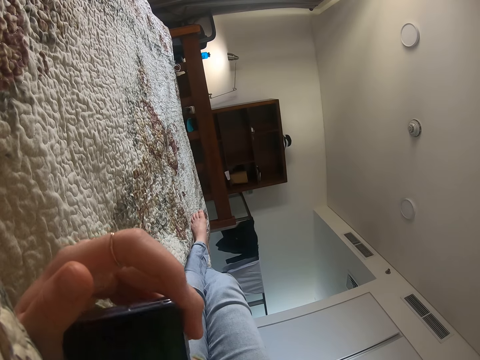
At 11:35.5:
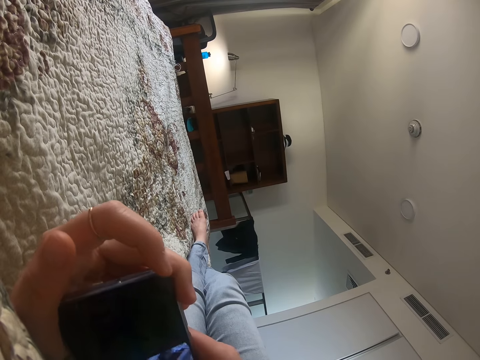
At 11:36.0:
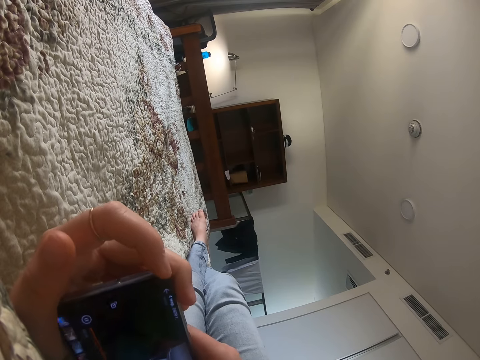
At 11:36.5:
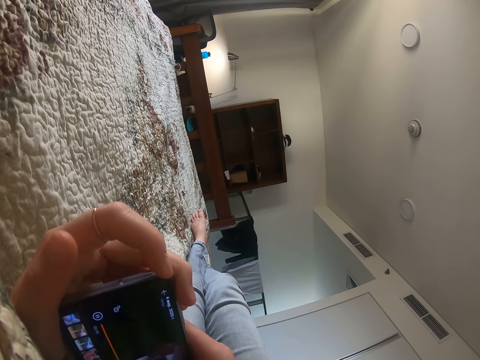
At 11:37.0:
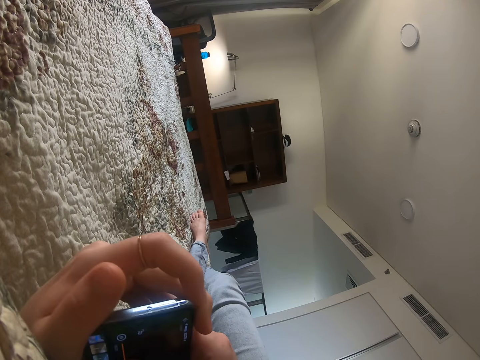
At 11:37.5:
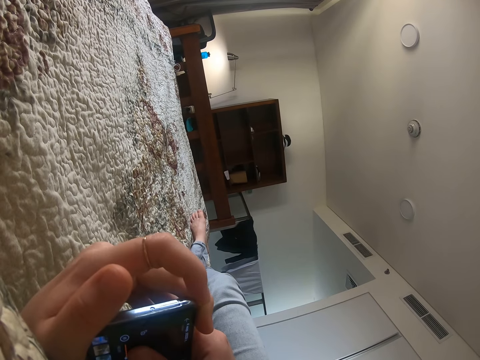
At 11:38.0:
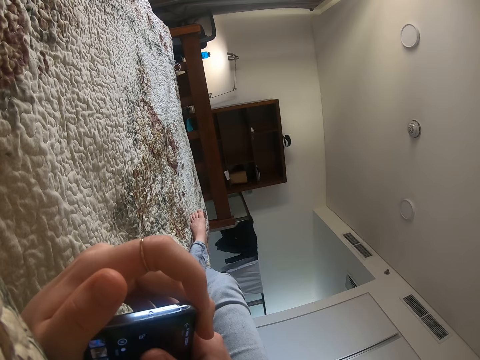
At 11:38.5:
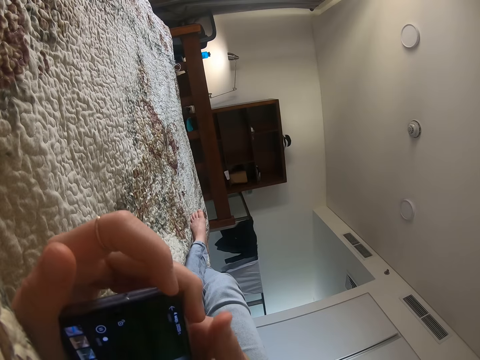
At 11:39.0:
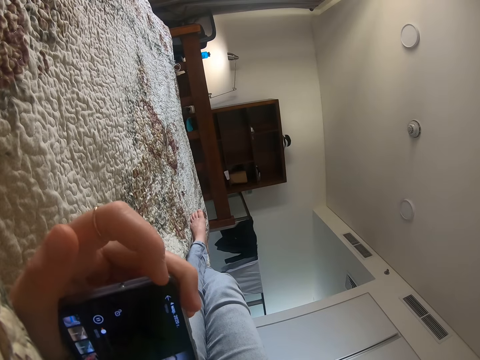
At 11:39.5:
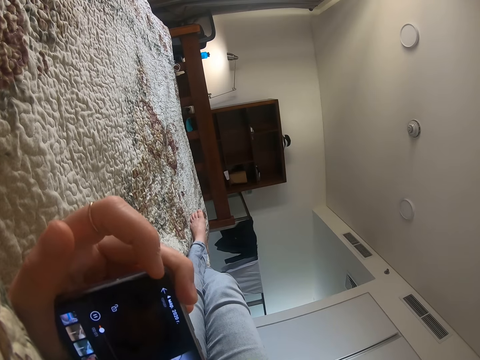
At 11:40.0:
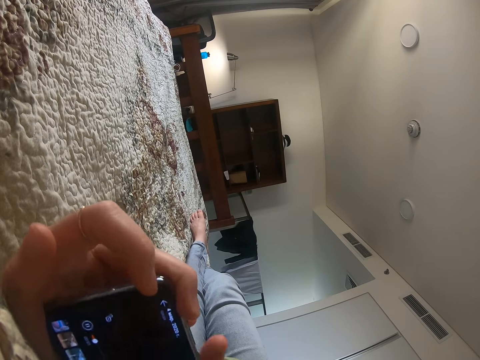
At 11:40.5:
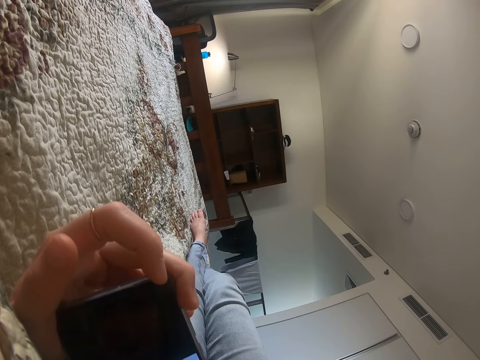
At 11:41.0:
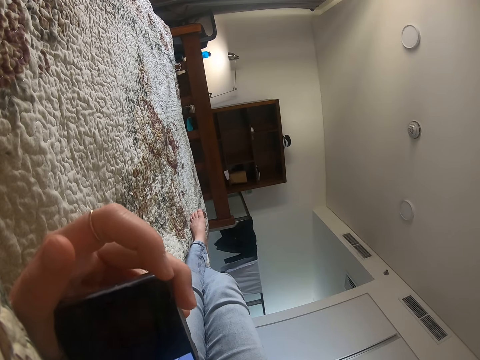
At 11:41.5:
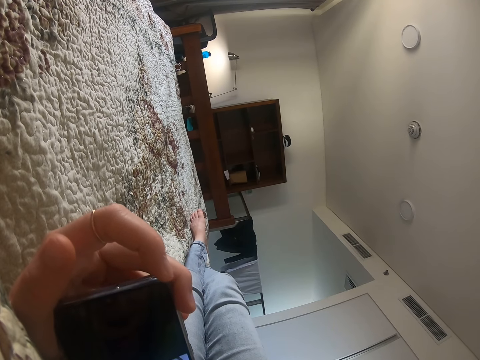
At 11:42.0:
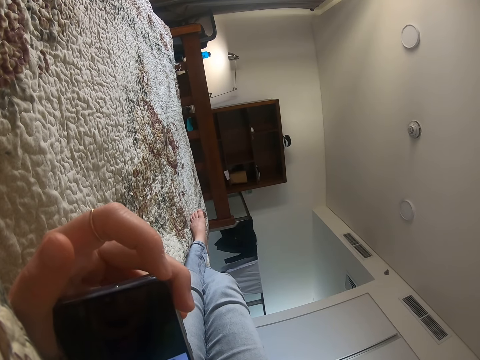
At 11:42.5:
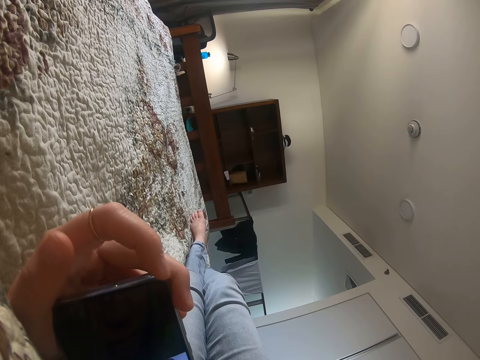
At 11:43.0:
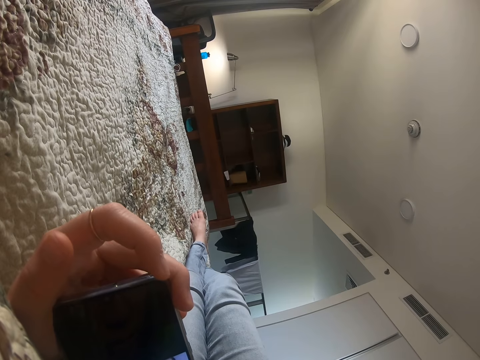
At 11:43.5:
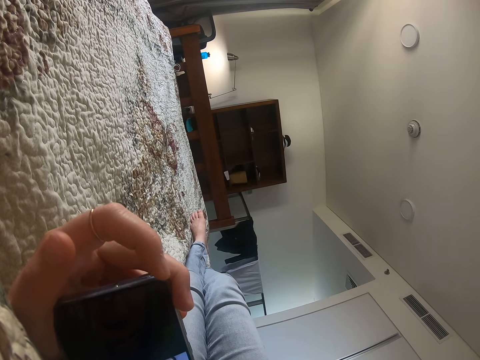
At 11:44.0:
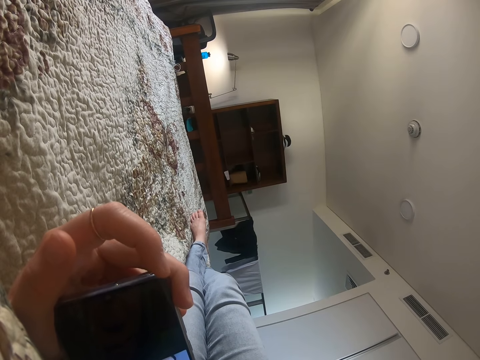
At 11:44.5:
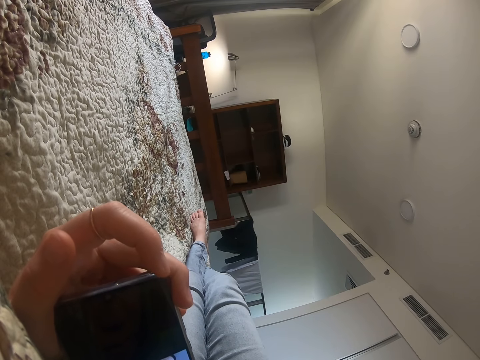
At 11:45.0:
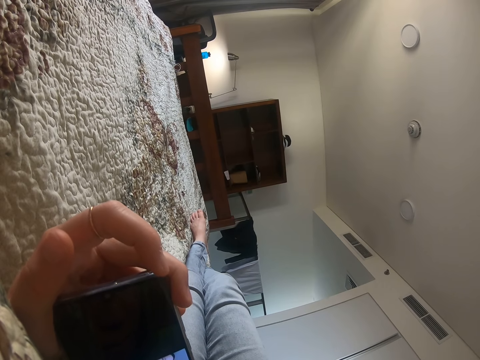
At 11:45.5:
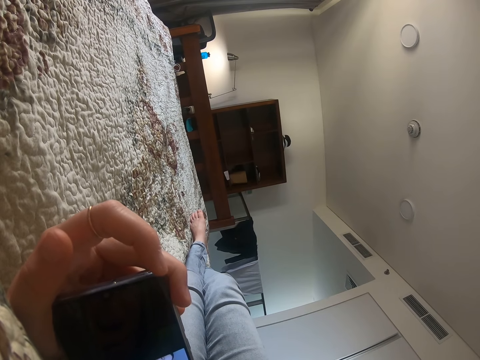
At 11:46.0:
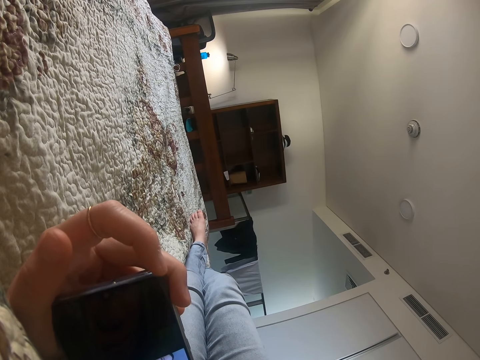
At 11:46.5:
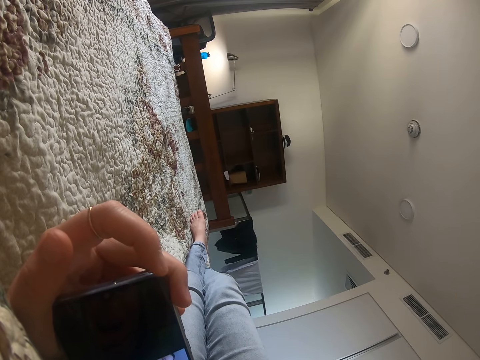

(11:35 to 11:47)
The camera wearer moves the phone. They check the phone.

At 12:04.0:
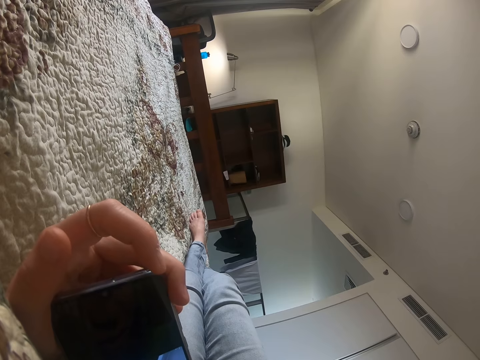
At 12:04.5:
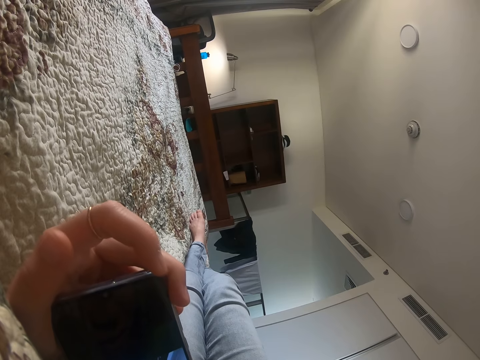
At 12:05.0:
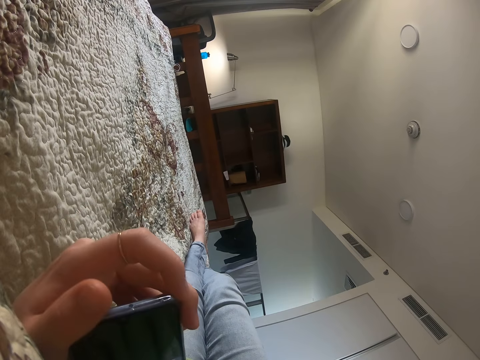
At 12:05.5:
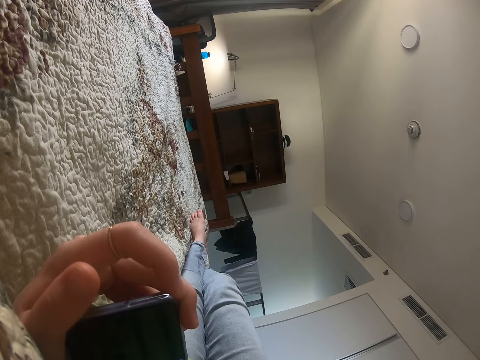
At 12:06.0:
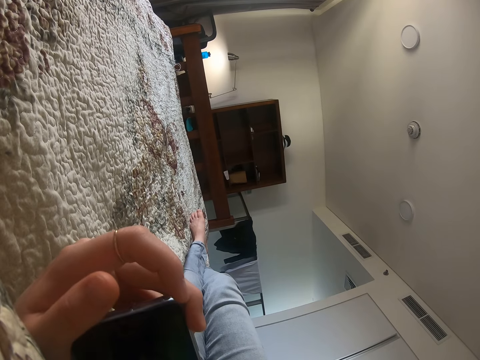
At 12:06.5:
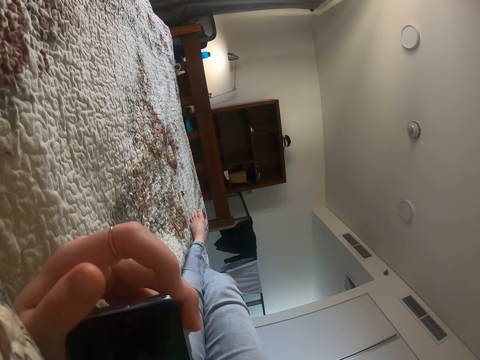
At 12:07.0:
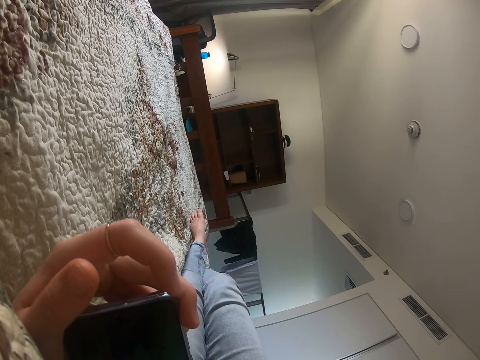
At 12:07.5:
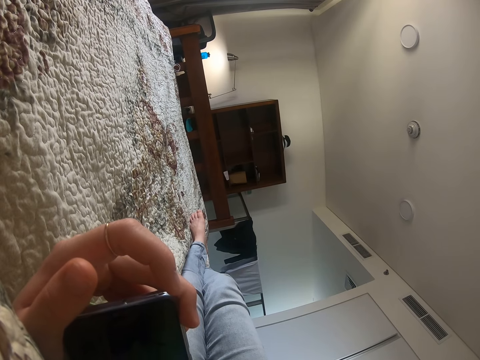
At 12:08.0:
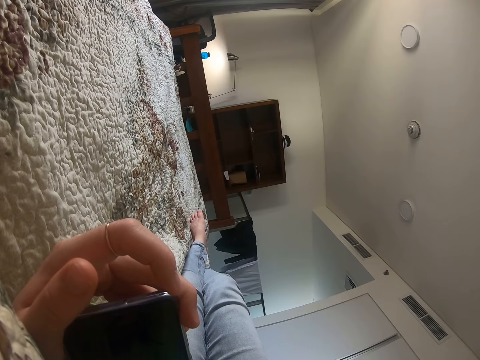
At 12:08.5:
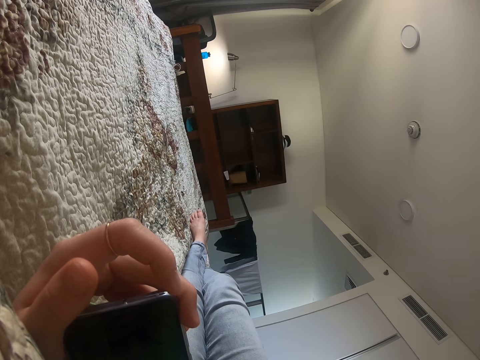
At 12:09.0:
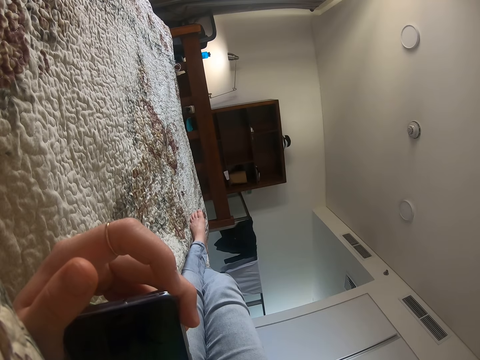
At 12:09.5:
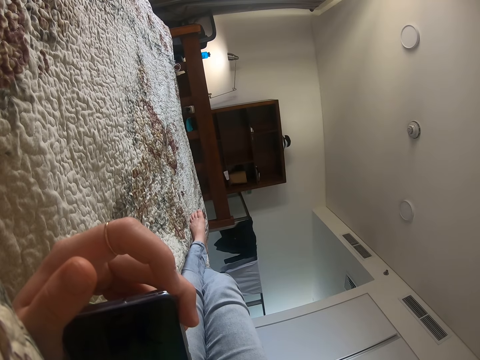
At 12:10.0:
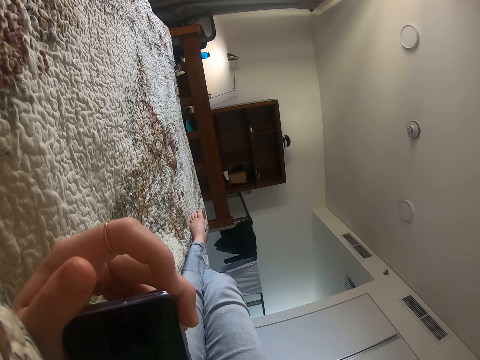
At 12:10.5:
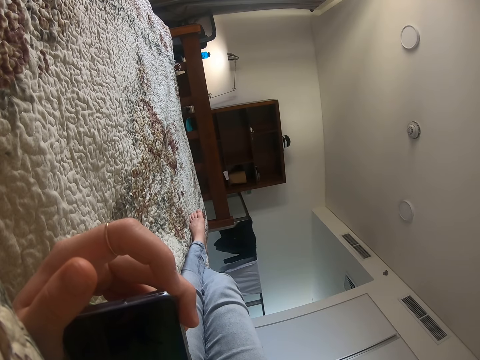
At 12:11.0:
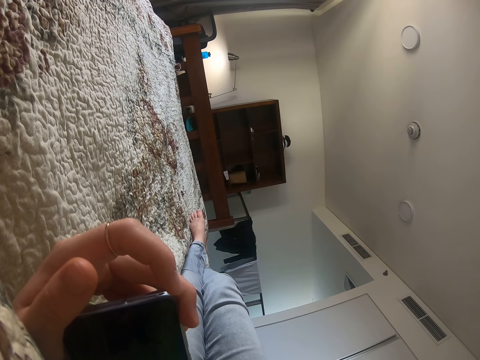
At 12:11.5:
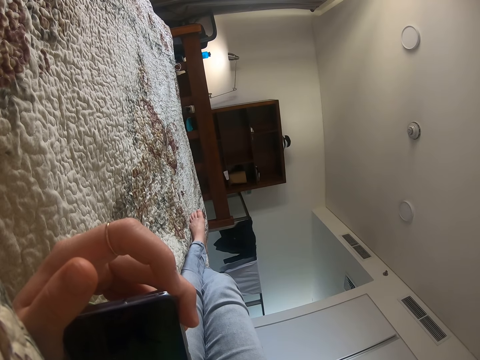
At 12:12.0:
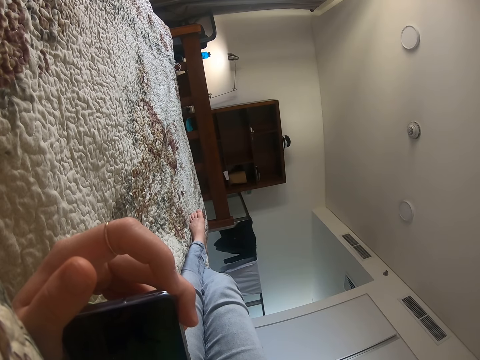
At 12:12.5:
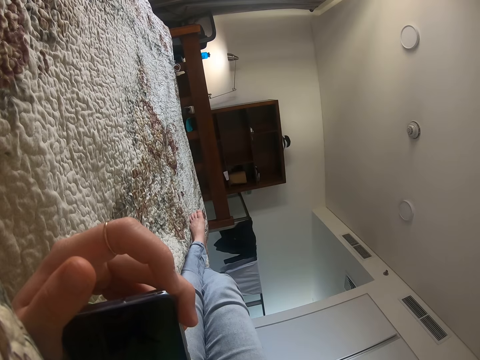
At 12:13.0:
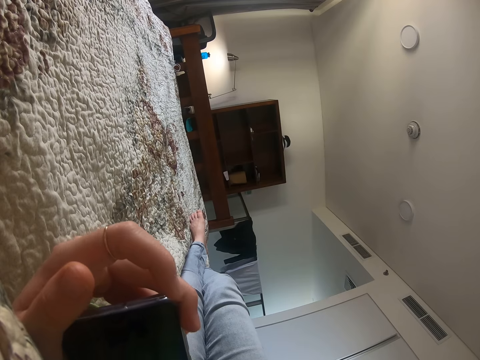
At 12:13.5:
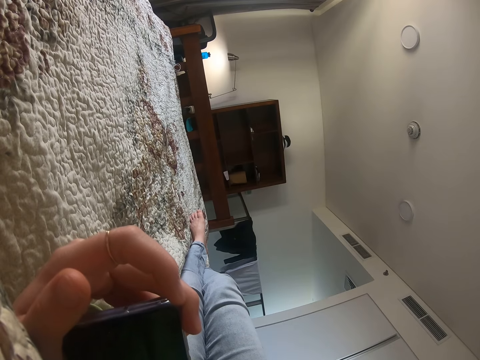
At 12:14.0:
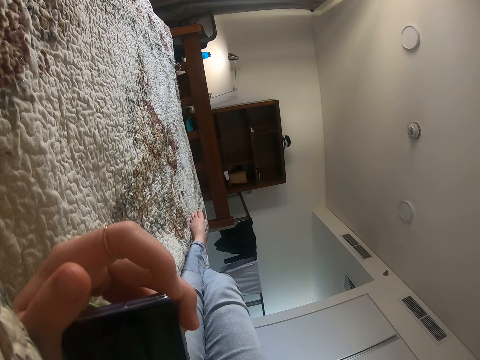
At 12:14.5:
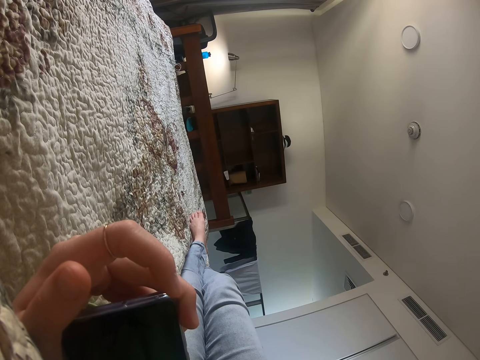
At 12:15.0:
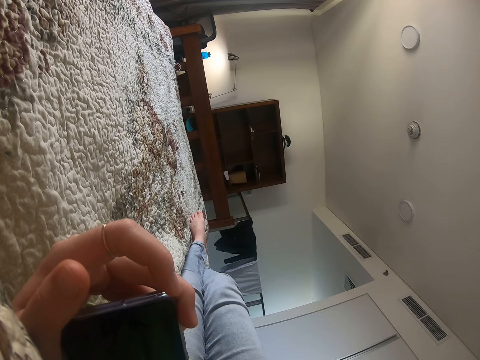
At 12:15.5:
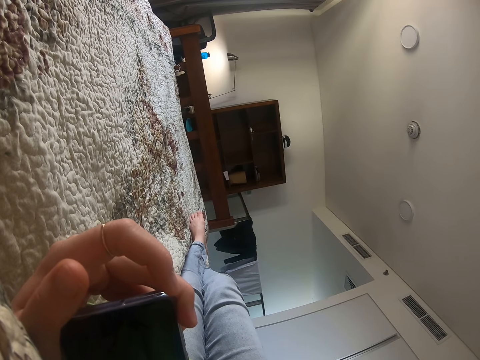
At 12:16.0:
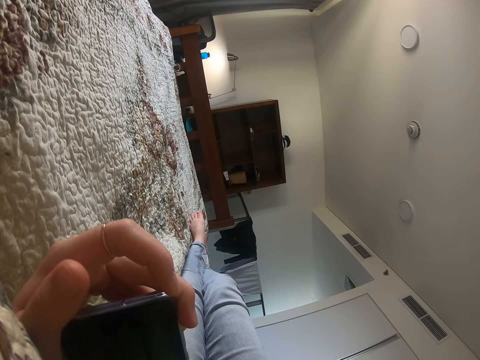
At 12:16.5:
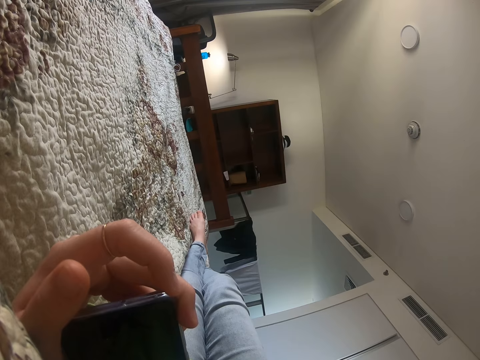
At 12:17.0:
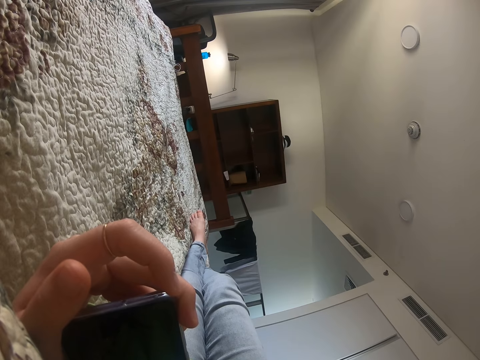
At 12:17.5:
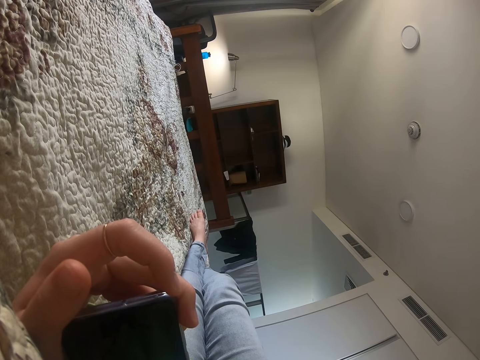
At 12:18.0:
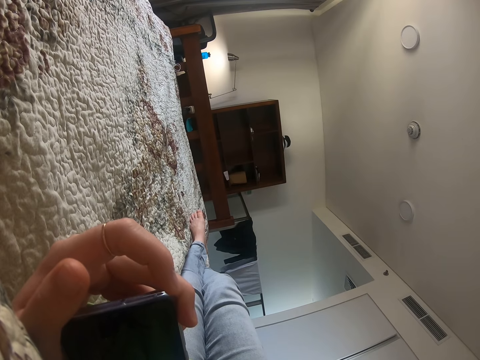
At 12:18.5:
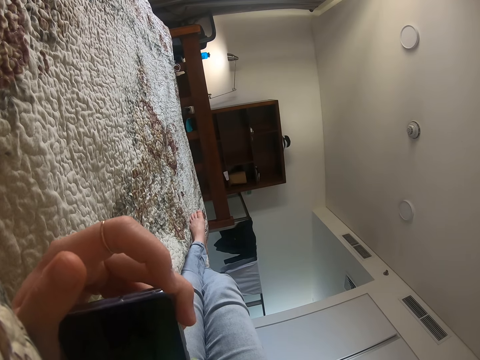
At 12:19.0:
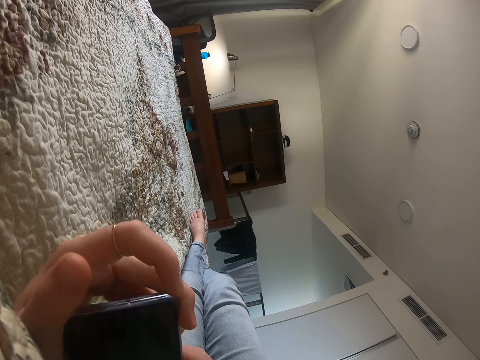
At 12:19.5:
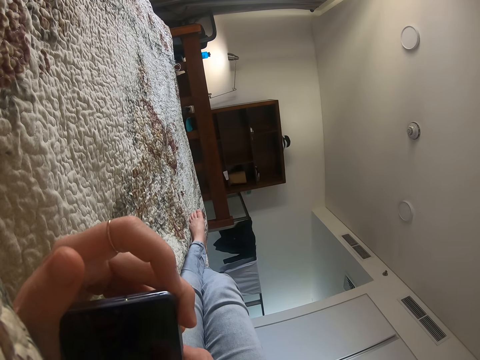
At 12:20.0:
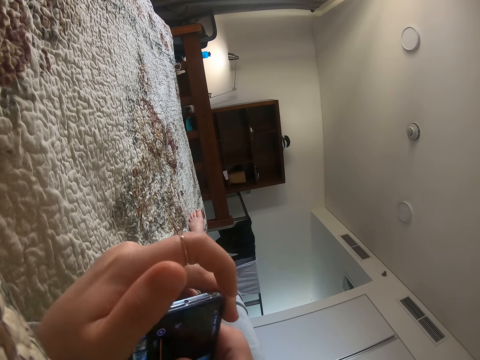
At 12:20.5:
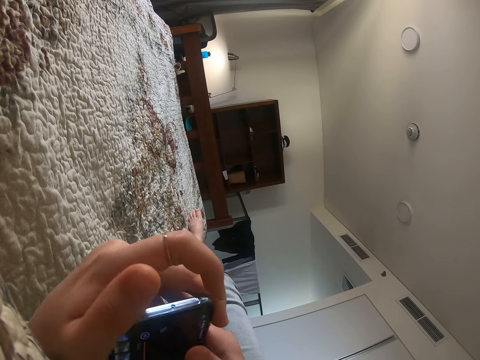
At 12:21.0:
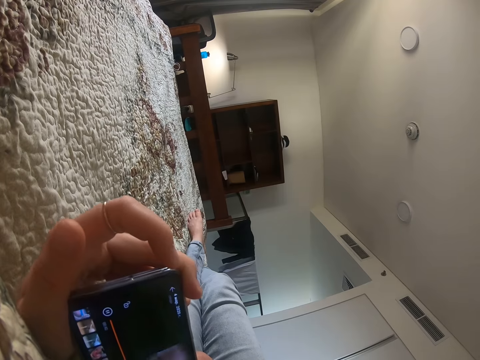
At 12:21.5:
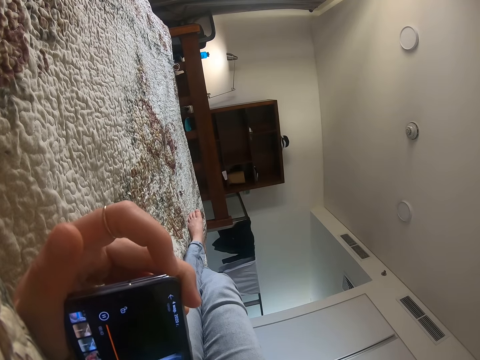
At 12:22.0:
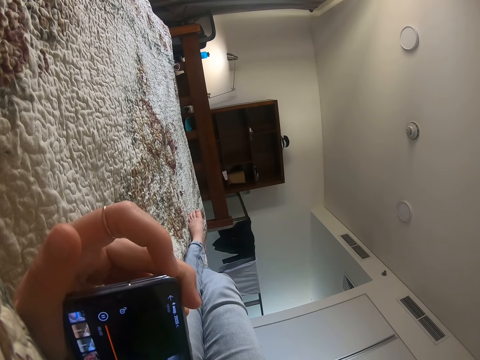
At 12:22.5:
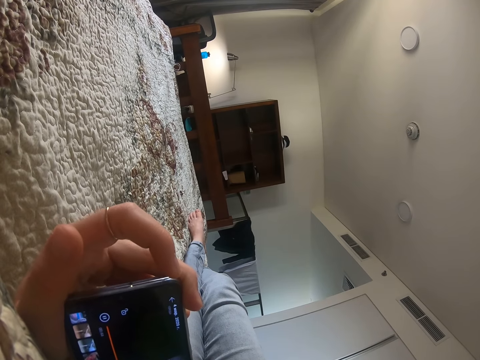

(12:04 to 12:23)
The camera wearer moves the phone. They check the phone. They move the phone.
